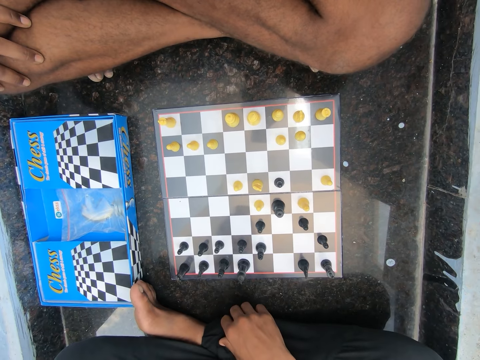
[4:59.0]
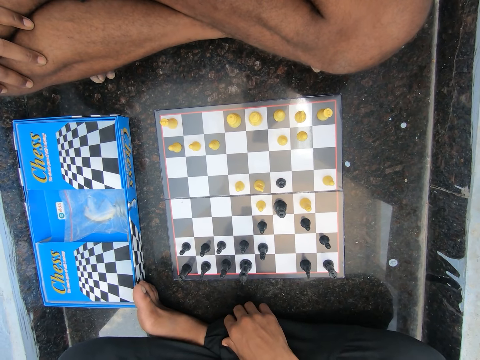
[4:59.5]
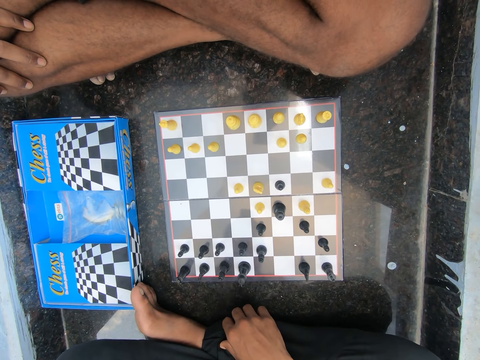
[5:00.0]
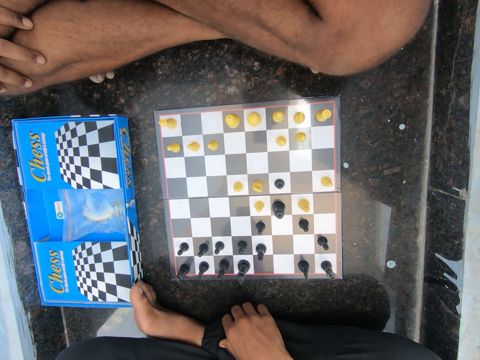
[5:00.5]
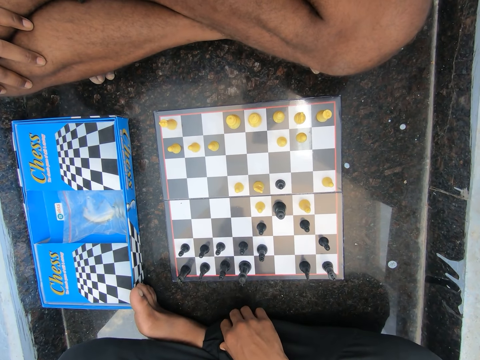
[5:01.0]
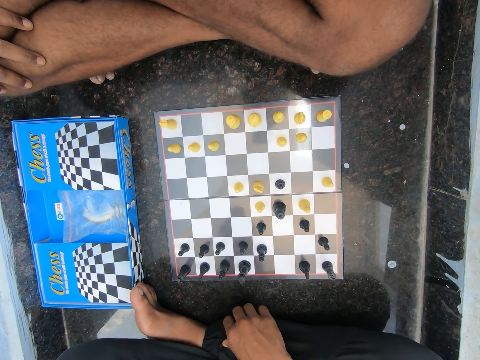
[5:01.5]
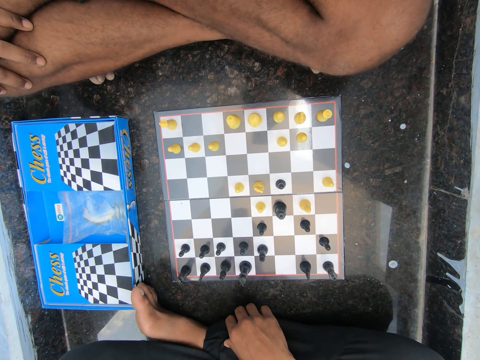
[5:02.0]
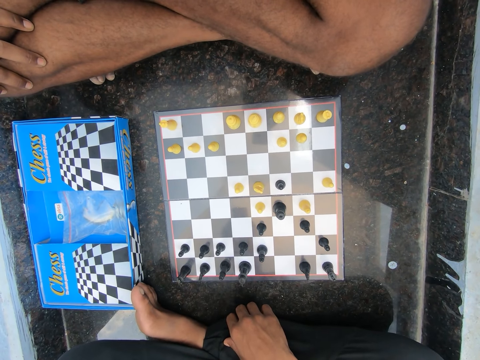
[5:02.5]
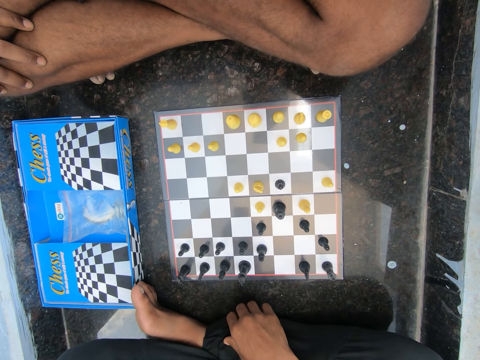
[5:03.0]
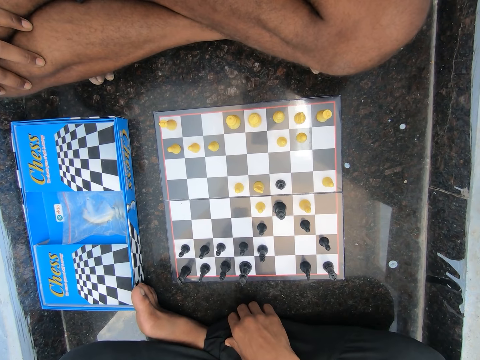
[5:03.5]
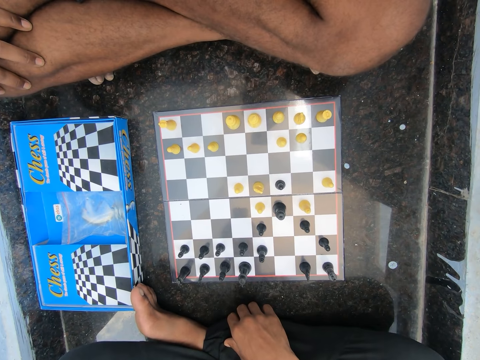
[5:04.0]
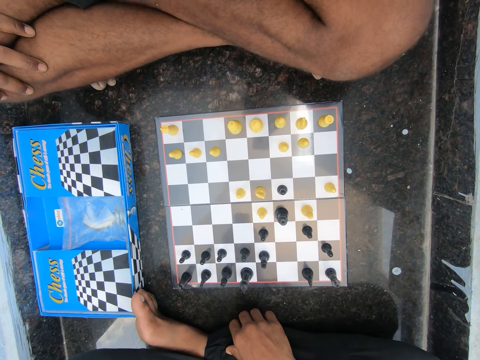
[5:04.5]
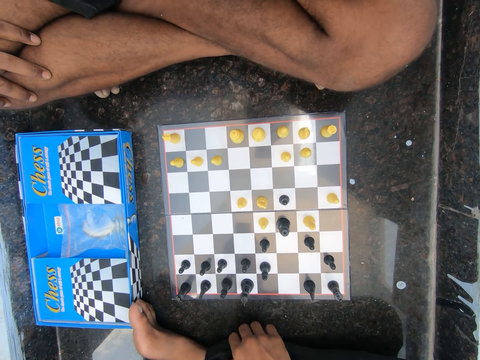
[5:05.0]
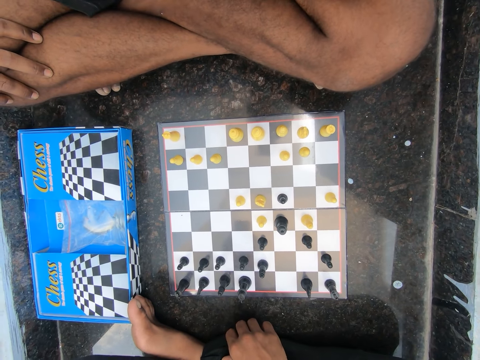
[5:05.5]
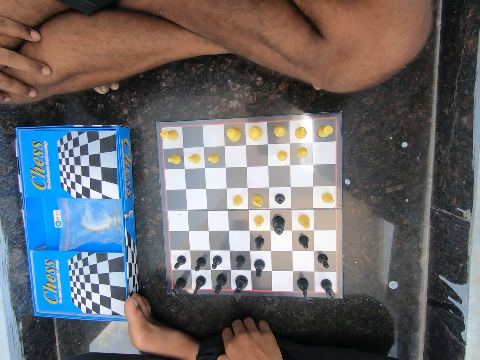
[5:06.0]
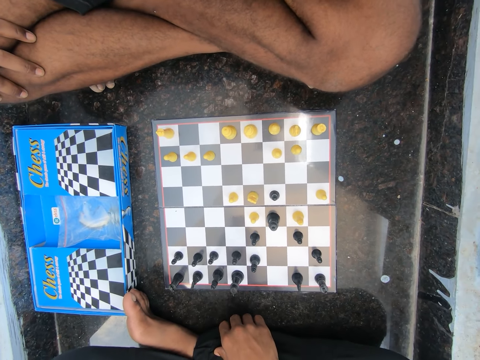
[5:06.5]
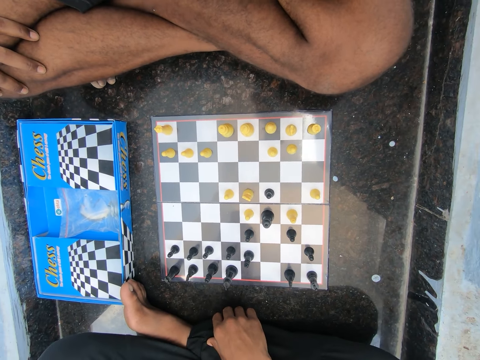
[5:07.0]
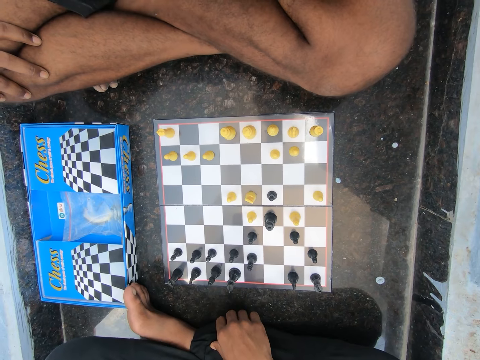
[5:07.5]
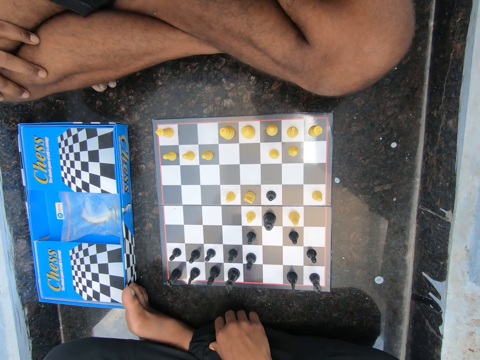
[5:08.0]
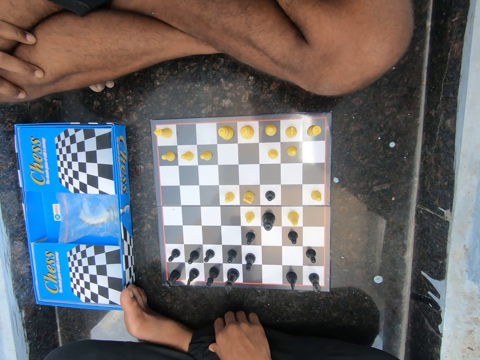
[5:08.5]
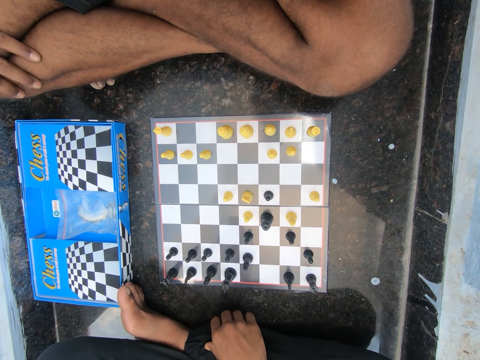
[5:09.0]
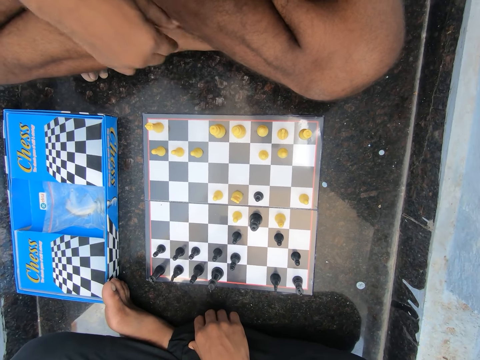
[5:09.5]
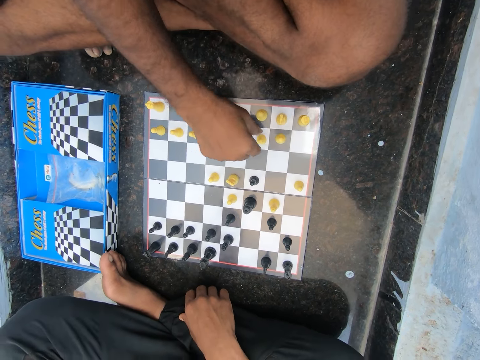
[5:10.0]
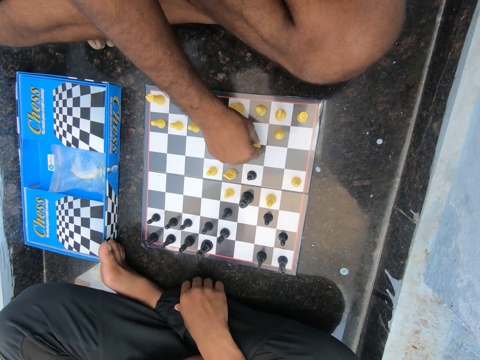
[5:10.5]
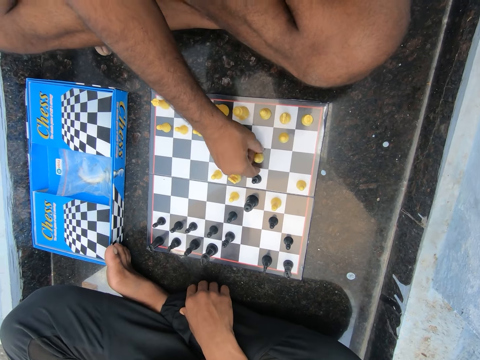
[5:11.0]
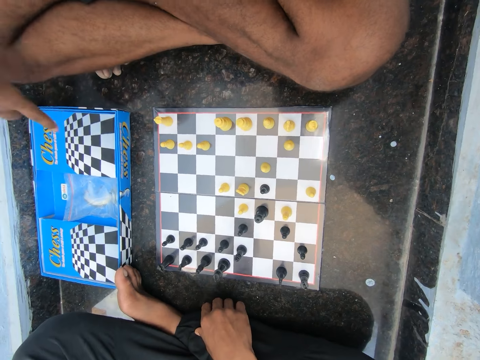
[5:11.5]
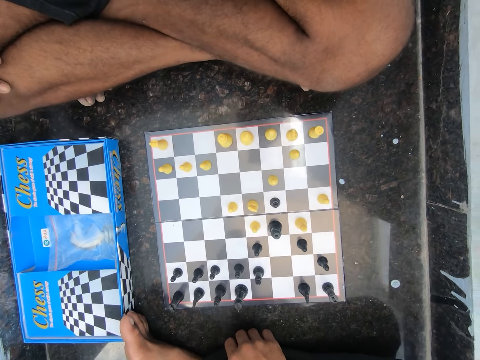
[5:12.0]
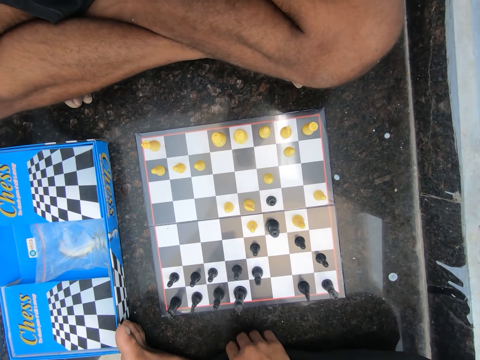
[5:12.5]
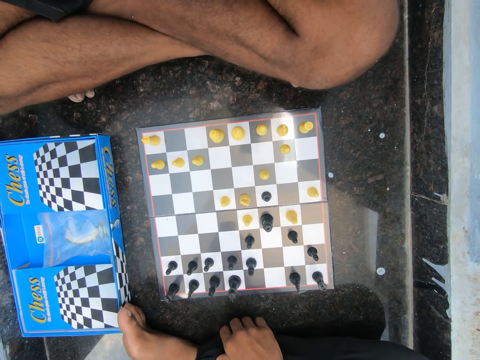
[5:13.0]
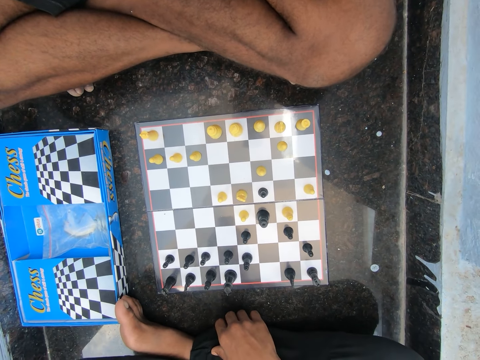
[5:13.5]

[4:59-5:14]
The camera wearer moves a chess piece.

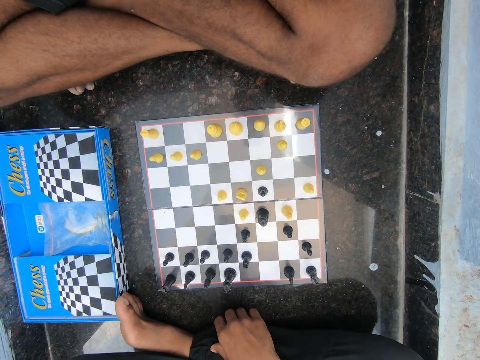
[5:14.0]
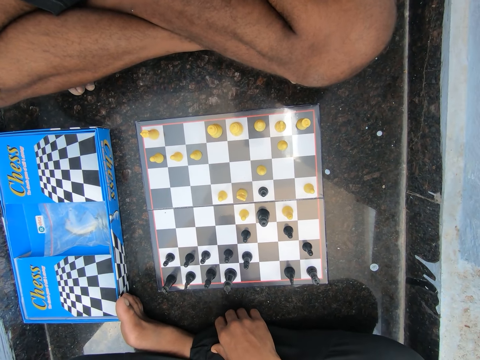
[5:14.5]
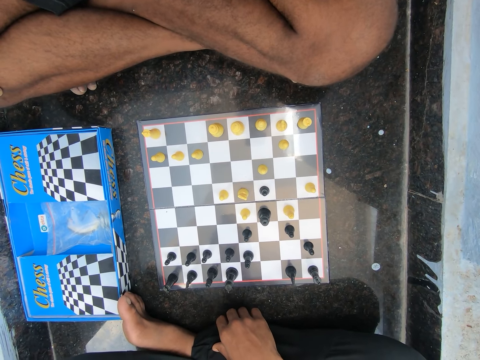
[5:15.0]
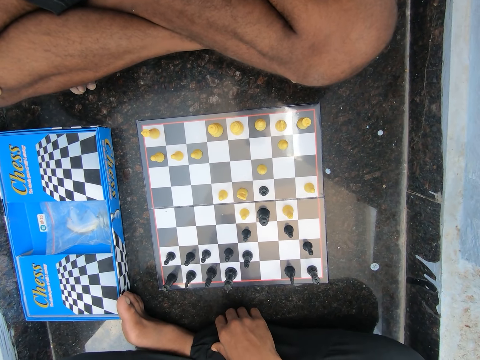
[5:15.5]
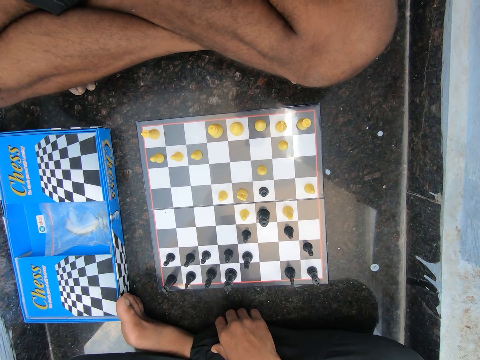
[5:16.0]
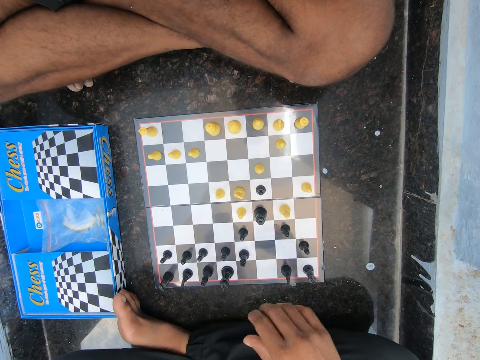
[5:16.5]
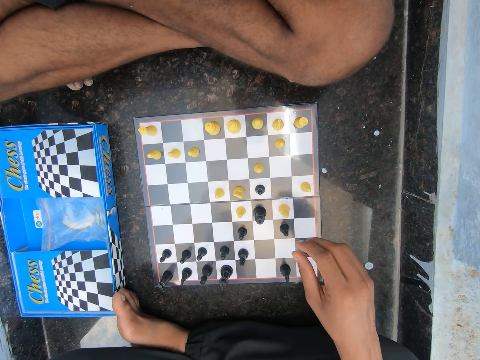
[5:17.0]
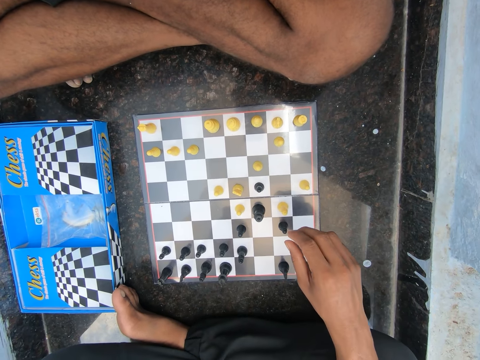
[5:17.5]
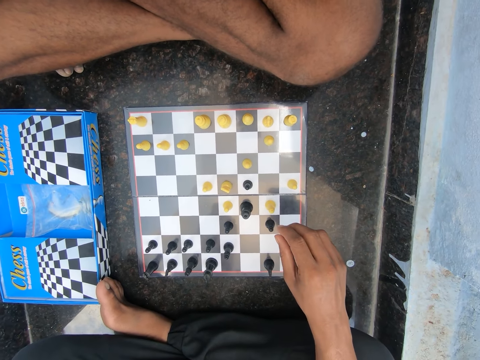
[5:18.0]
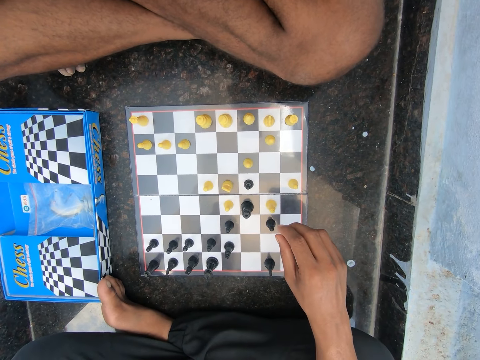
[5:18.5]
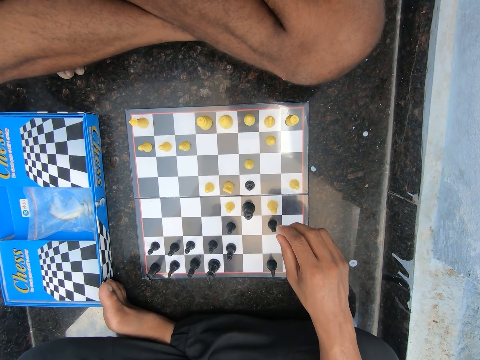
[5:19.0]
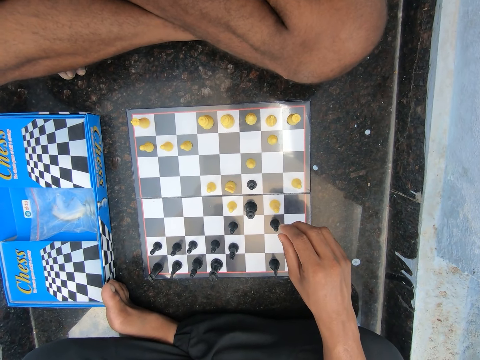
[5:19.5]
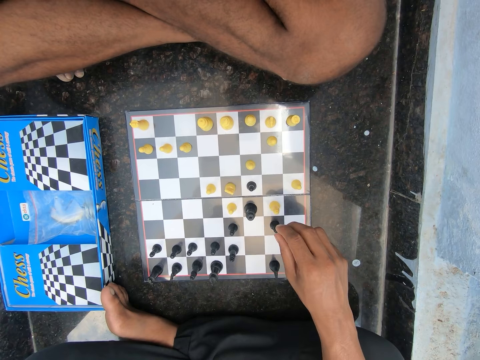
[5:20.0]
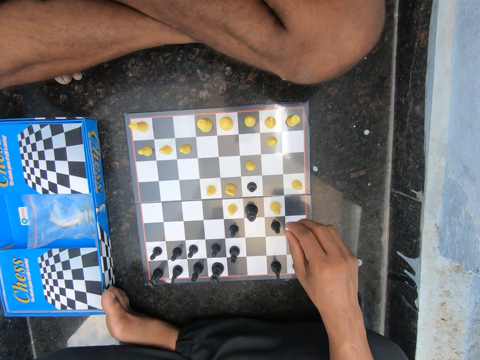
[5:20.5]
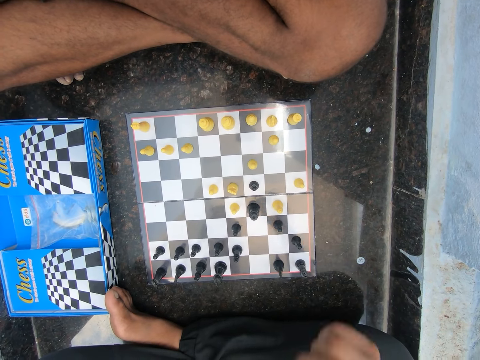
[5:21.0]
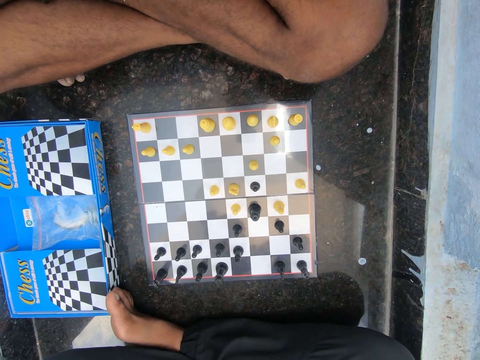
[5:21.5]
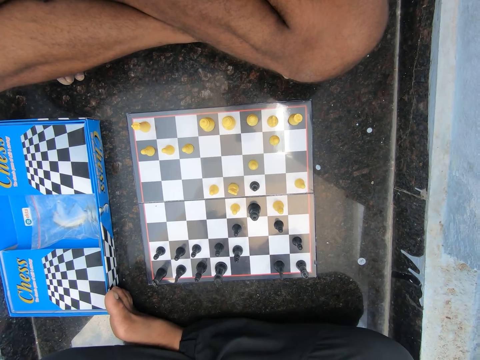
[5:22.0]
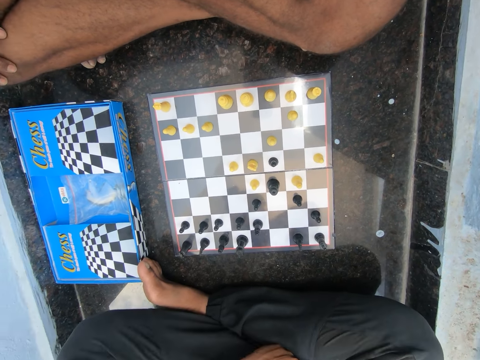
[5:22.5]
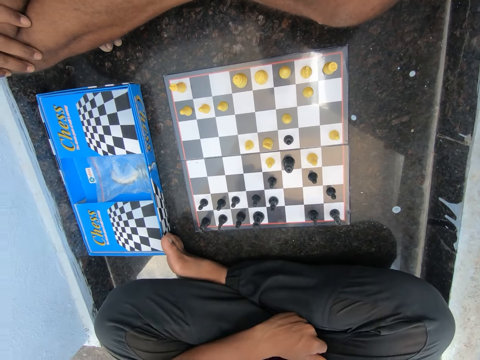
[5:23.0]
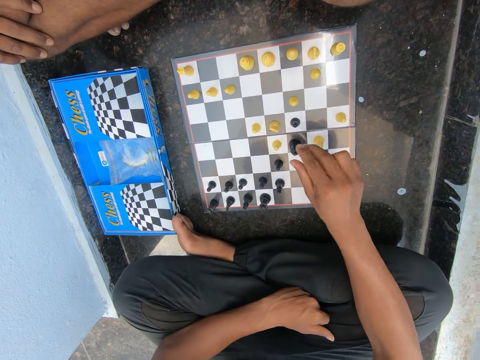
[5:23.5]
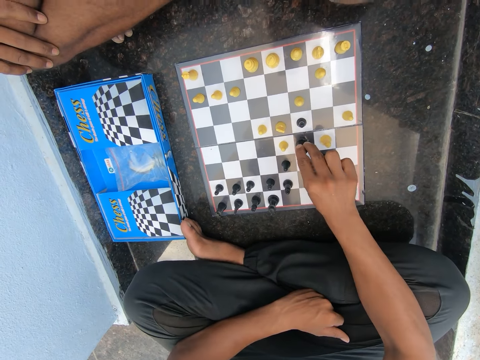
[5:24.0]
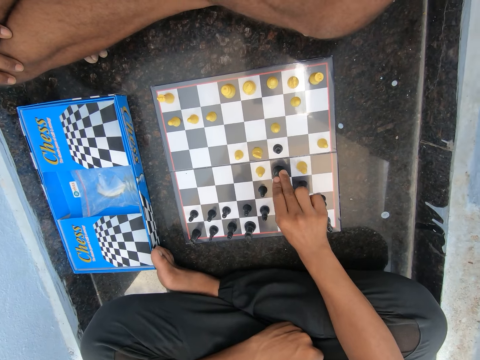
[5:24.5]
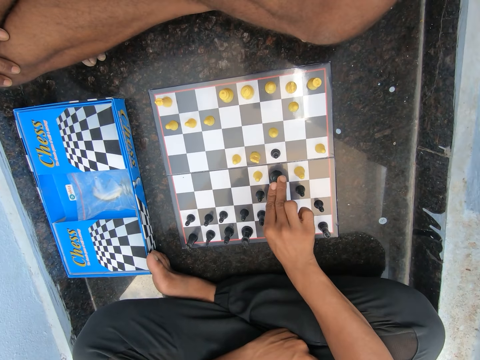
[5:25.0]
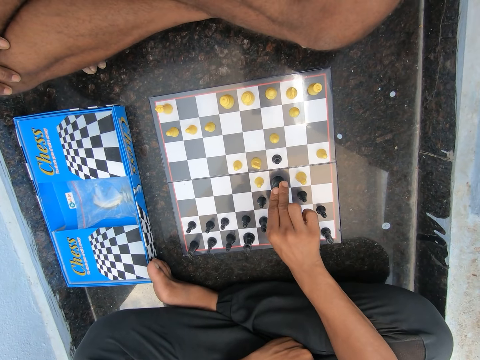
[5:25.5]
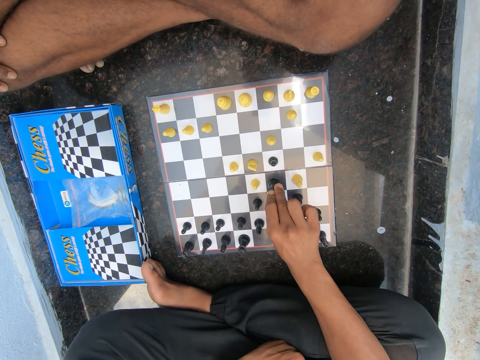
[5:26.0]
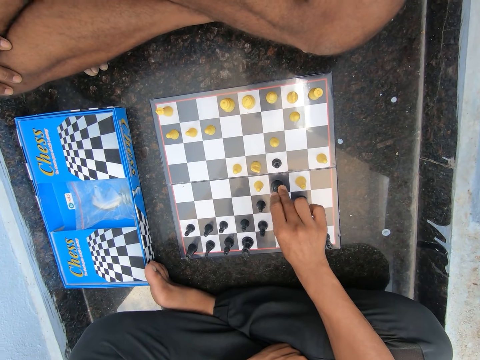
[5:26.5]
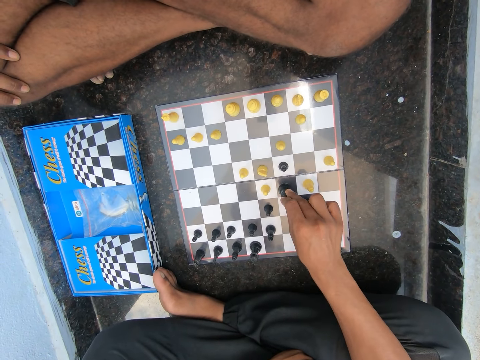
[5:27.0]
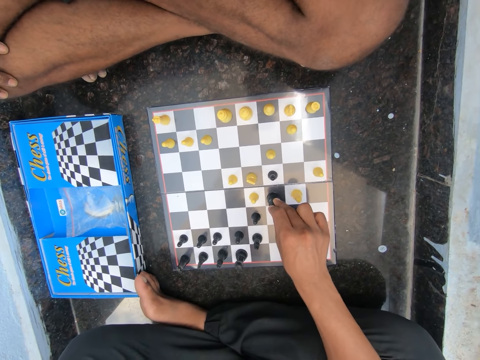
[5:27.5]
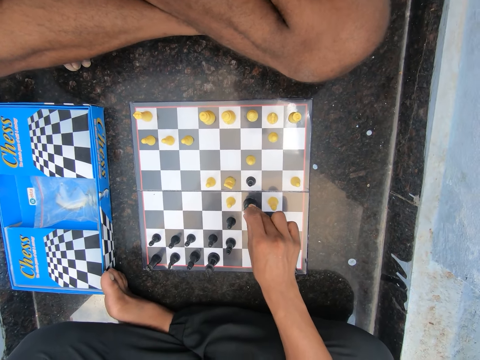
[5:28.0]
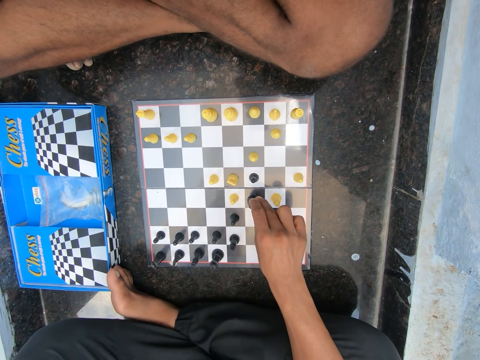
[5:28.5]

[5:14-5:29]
A man holds the chess piece.
